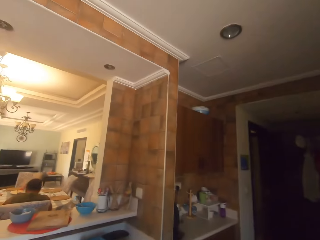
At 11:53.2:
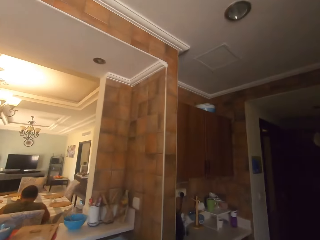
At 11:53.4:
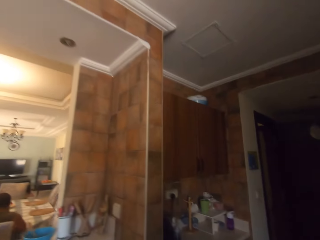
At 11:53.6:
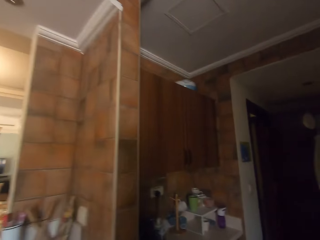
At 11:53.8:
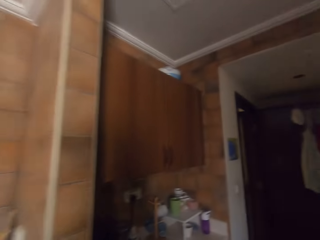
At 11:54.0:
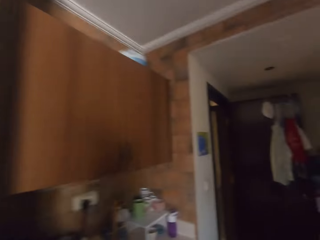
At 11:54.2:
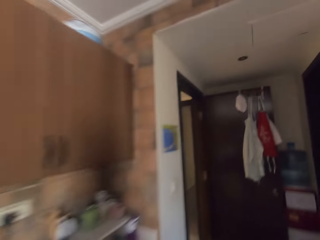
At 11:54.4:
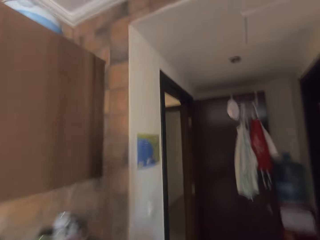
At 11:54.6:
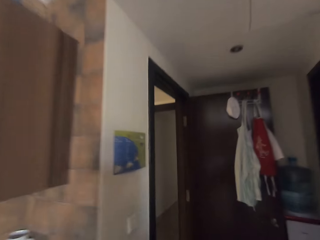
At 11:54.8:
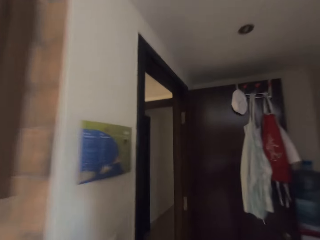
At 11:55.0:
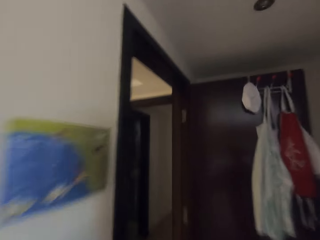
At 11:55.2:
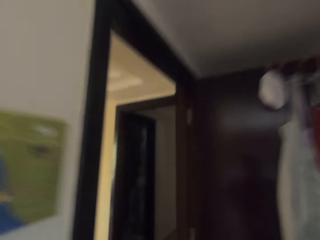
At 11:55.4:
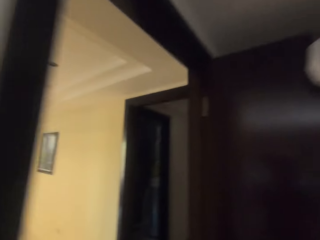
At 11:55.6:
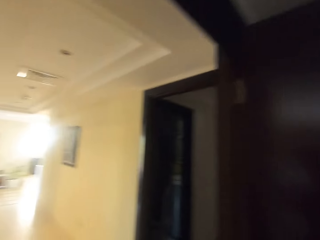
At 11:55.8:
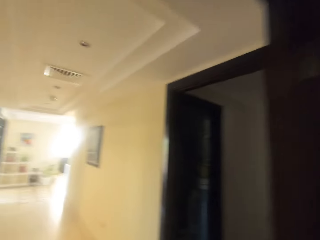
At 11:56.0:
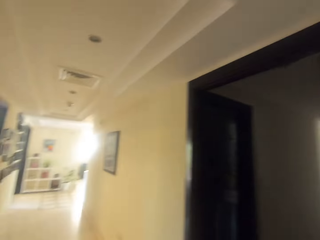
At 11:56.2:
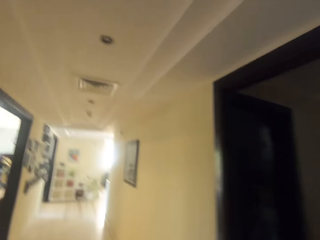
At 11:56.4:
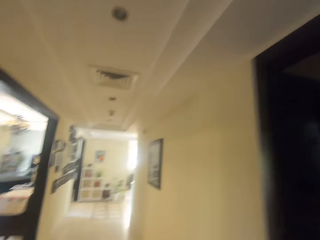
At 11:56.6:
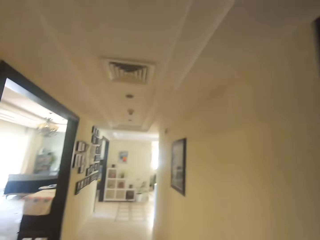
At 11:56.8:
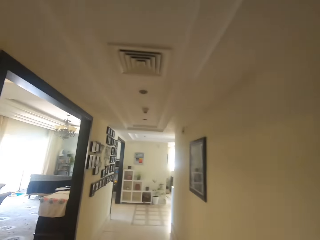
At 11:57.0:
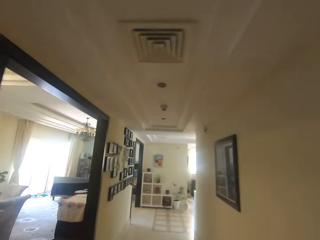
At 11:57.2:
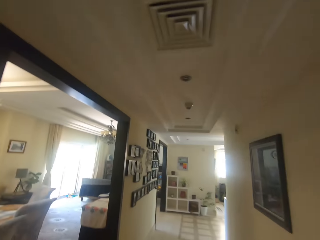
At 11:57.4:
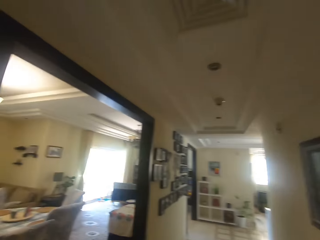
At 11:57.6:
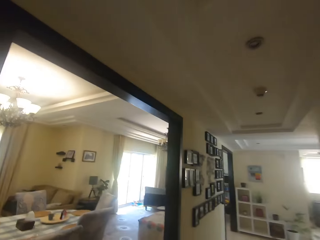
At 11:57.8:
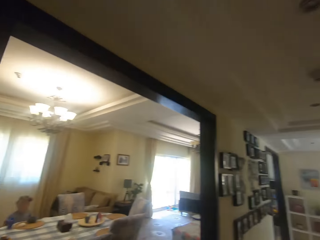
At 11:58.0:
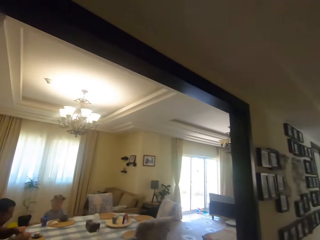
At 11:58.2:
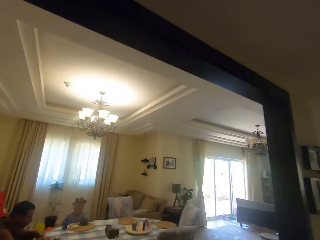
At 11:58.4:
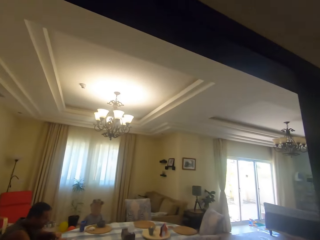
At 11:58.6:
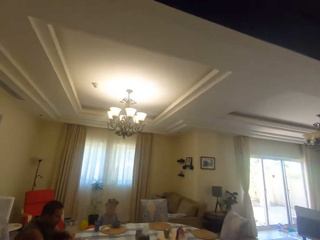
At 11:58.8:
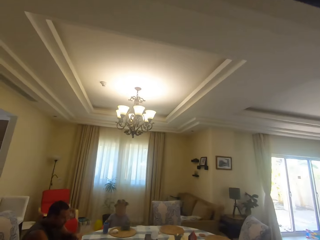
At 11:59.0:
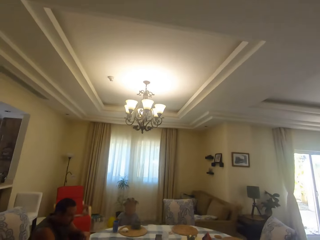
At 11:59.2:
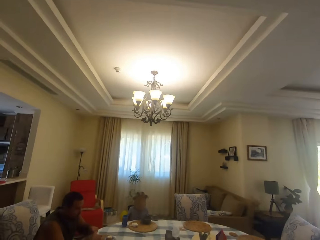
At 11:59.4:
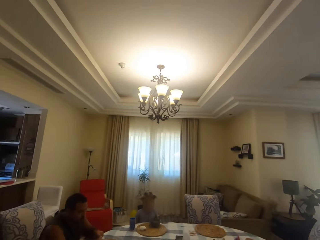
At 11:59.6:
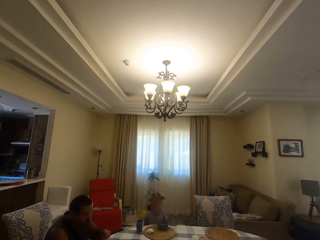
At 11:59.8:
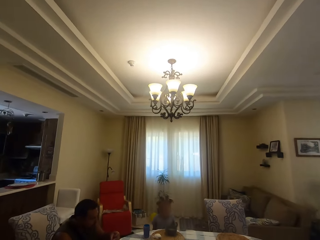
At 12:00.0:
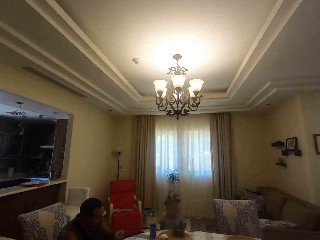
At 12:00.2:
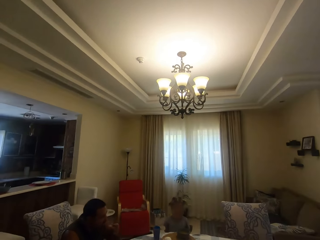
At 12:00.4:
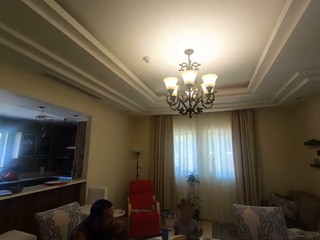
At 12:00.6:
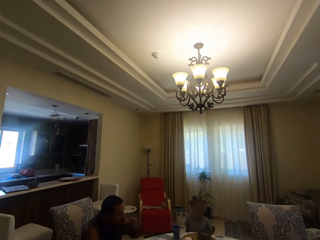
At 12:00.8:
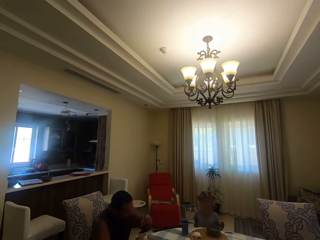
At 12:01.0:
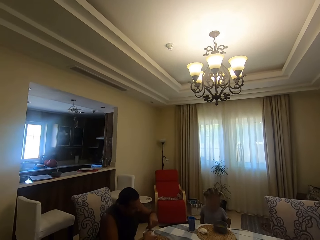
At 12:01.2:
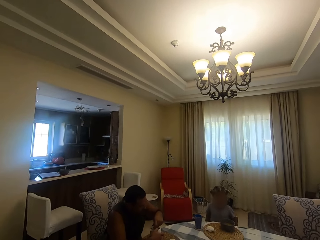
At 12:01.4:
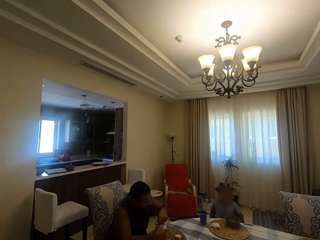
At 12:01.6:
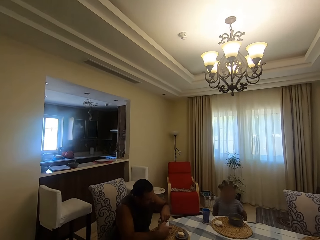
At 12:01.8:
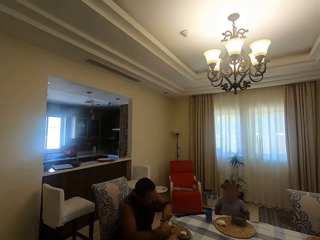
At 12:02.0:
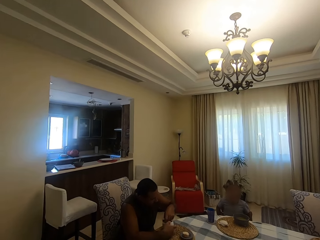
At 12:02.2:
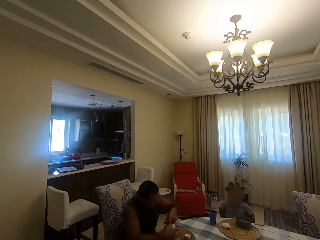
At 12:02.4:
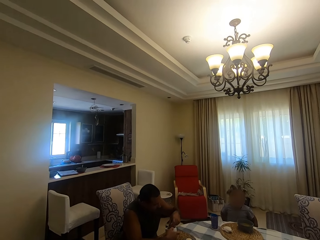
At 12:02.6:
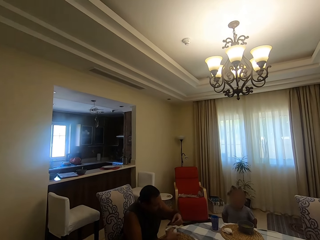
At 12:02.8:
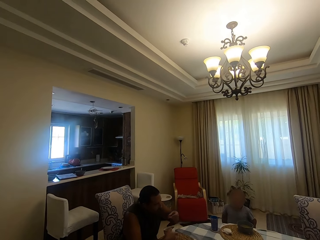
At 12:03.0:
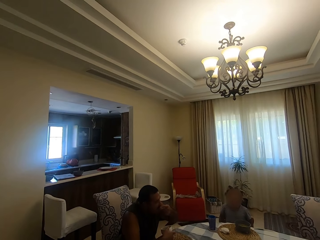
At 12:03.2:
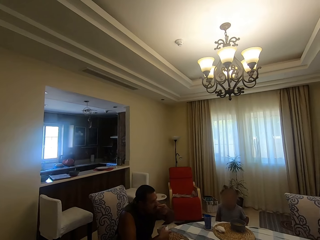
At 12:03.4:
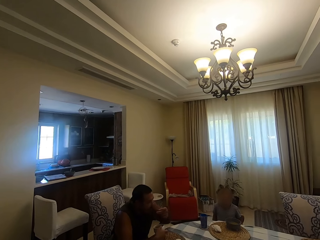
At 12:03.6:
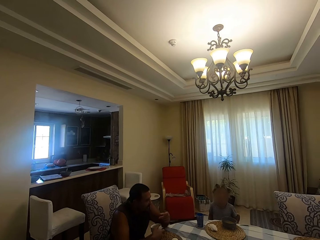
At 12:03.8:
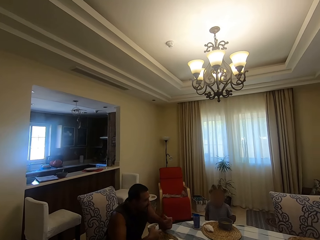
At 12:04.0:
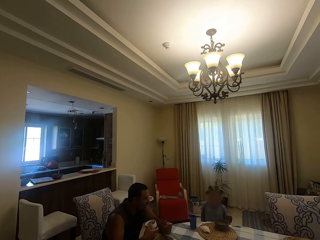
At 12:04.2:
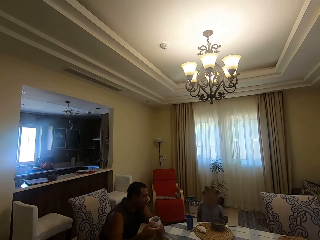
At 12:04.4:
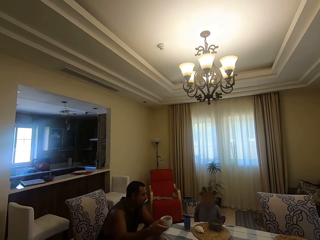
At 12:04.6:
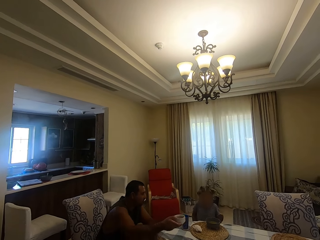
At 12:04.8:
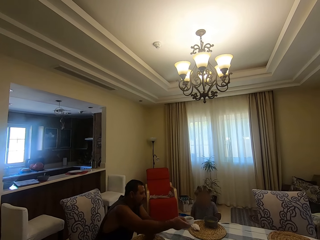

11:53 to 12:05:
A man sits on a chair. The camera wearer walks in the kitchen. They turn around. They walk in the house. A girl sits on the dining chair. The man sits on the chair. The man eats something. The camera wearer looks around. They dialogue with the man and a kid. The man picks something in a bowl. The man eats something. The man stretches his hand.

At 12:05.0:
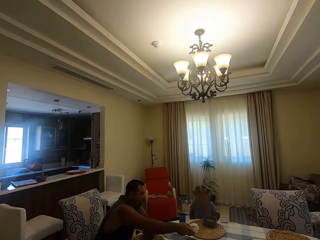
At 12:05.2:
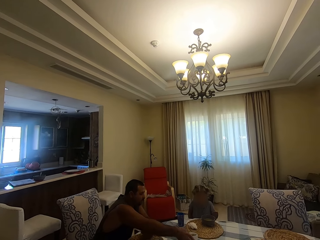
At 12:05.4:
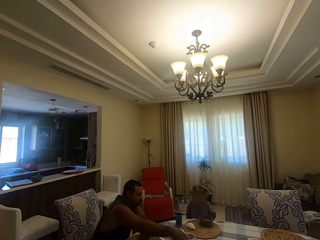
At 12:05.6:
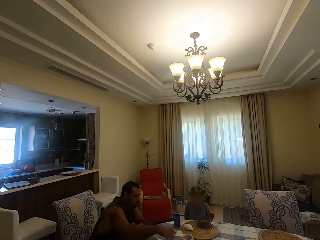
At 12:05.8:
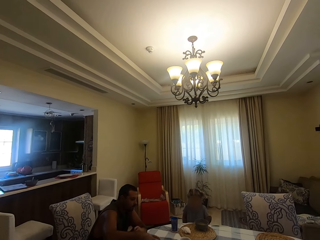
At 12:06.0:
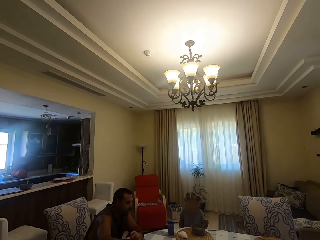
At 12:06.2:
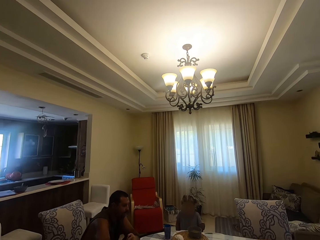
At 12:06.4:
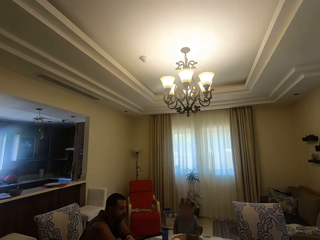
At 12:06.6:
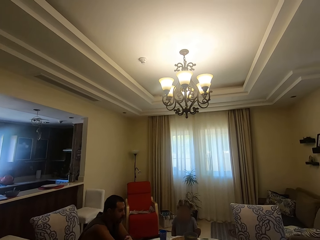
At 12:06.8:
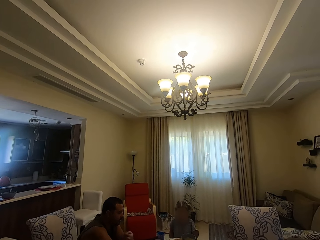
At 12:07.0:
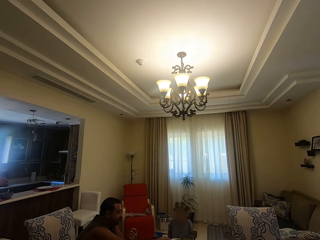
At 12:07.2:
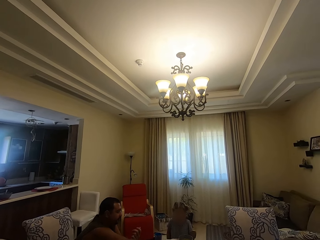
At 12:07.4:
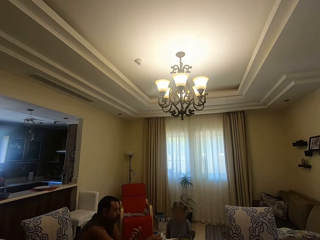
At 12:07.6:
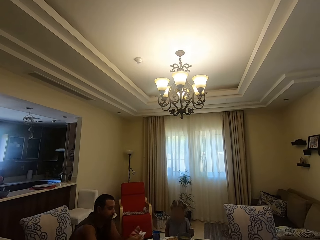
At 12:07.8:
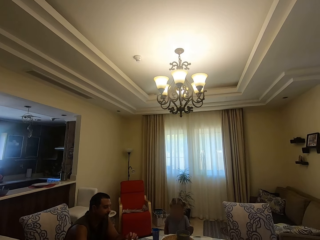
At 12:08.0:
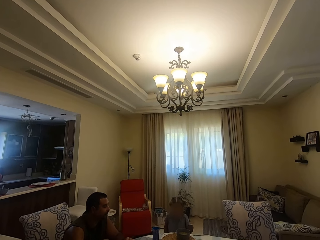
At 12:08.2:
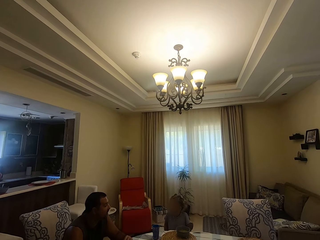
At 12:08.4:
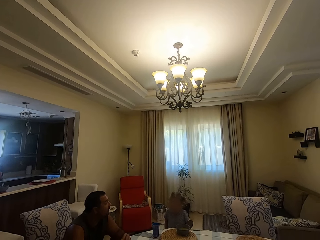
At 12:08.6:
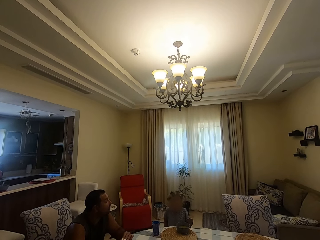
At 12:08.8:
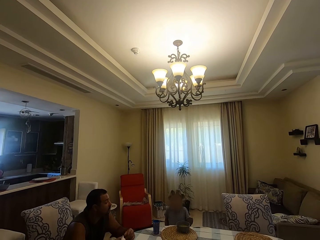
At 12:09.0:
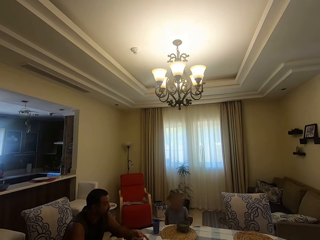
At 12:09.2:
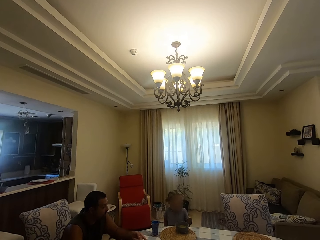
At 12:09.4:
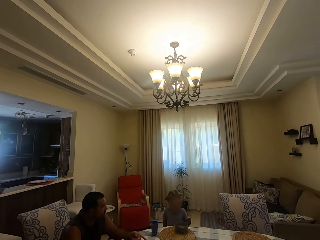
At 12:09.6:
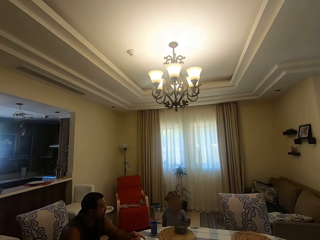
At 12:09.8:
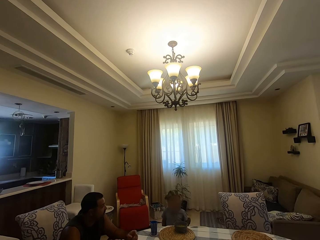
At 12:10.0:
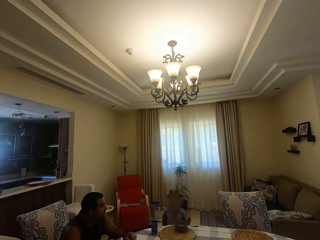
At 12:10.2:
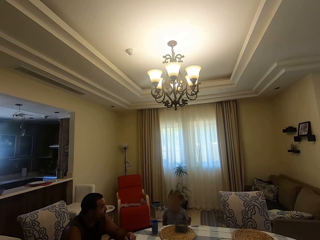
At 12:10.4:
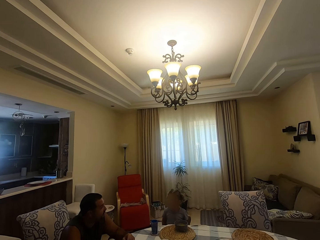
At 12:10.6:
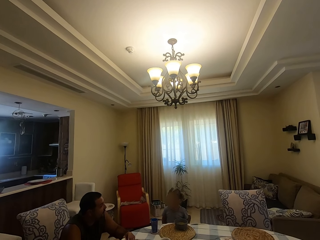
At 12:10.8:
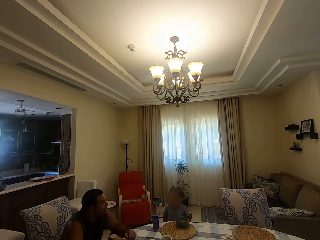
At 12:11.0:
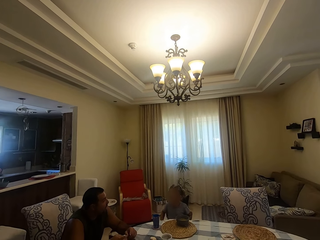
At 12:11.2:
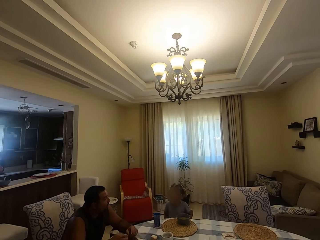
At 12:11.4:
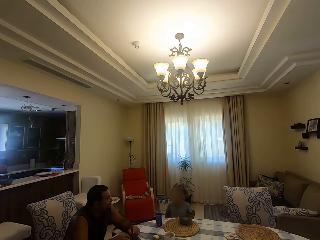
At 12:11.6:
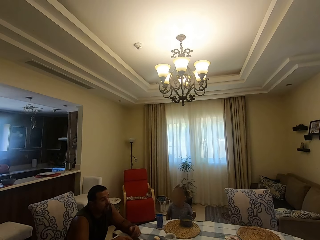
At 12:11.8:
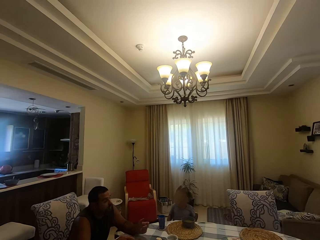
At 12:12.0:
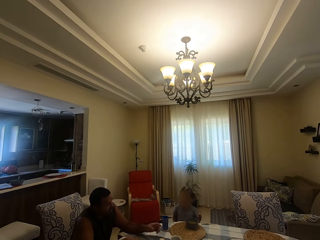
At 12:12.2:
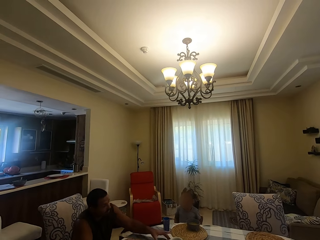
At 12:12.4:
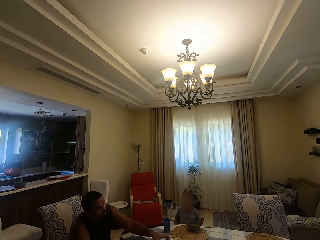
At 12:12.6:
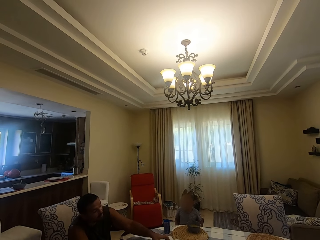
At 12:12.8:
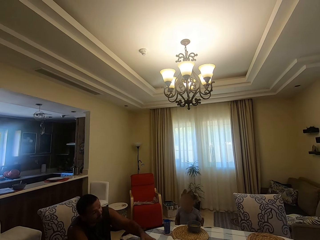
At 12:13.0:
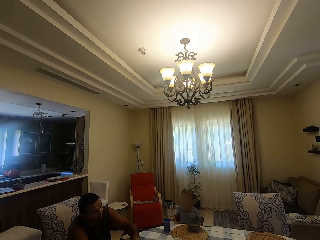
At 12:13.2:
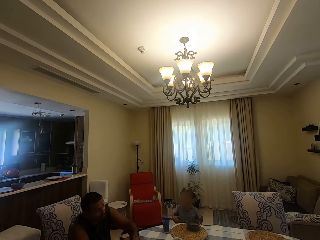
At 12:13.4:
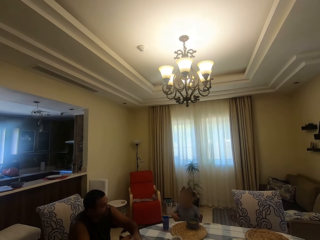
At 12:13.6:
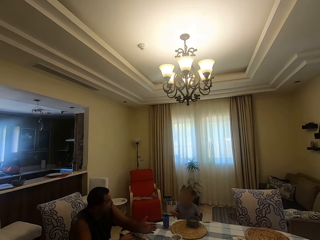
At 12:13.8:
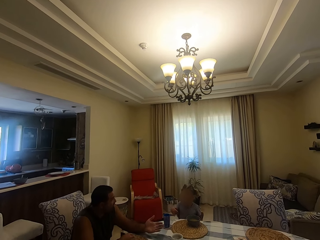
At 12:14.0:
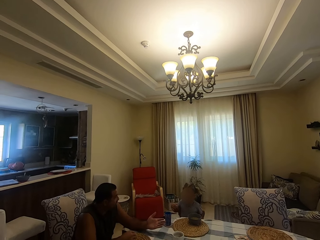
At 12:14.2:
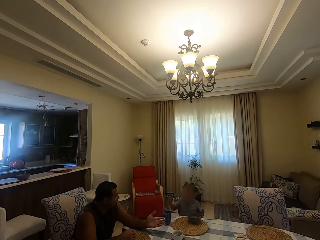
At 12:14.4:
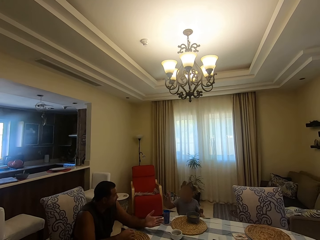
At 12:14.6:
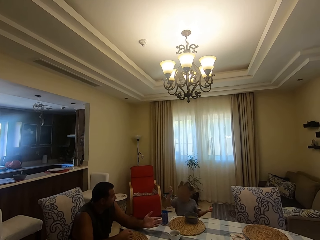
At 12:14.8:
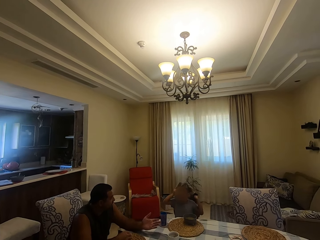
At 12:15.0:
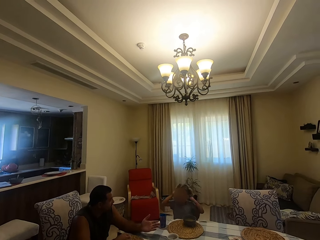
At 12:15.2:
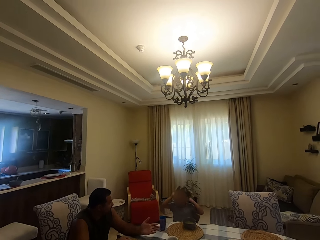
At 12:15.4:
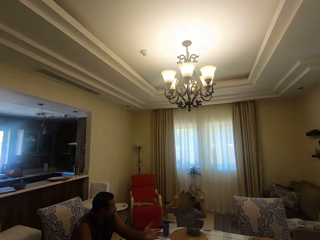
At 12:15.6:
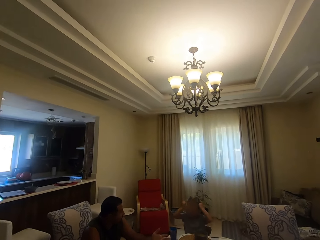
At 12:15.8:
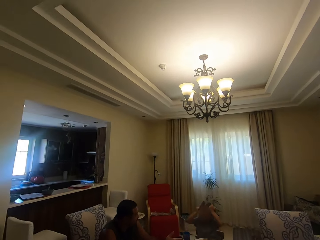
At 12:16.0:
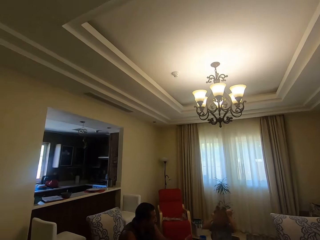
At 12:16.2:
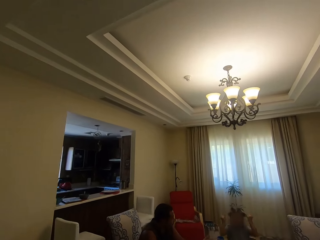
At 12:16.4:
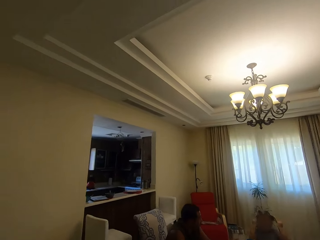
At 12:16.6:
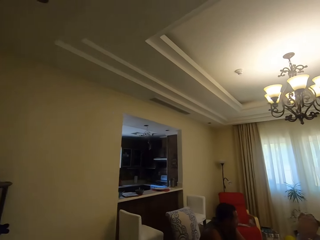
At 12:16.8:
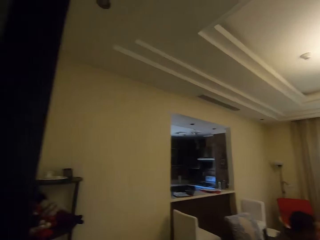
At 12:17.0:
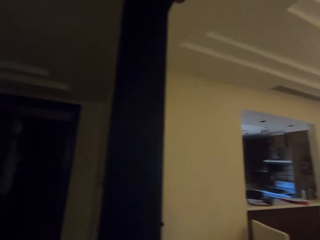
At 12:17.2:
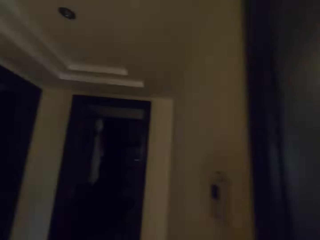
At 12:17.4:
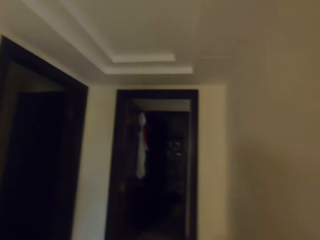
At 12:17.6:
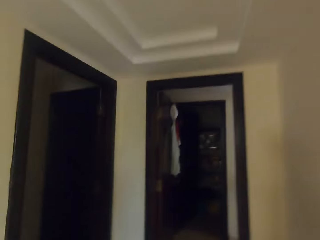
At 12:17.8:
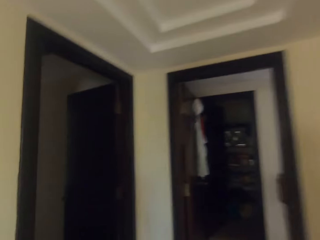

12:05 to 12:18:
A man puts a bowl on the table. He moves his hand on the table, picks a serviette on the table and wipes his hand with the serviette. A girl turns her head. The camera wearer dialogues with the man and a kid. The man uses gestures and looks around. The girl moves her hand around. The man moves something on the table. The camera wearer looks around. The man uses gestures. The girl touches her head. The kid dialogues with the camera wearer. The camera wearer turns around.
